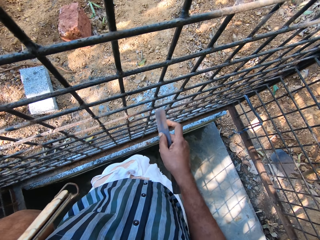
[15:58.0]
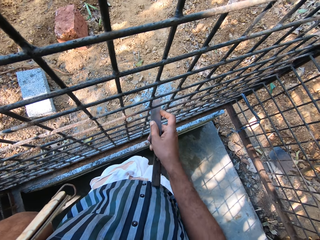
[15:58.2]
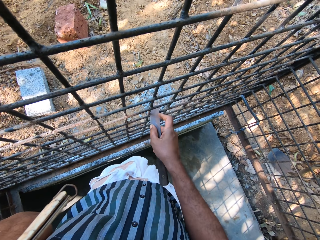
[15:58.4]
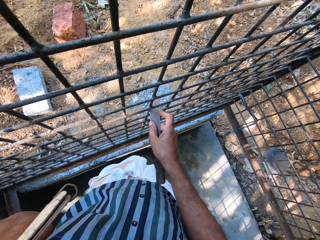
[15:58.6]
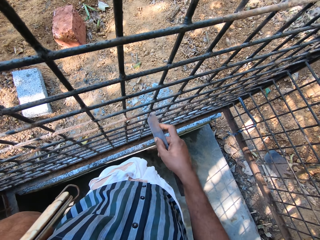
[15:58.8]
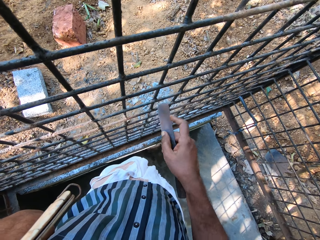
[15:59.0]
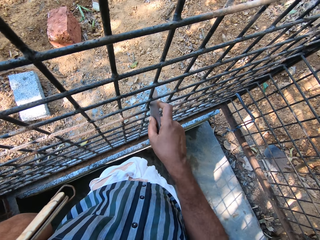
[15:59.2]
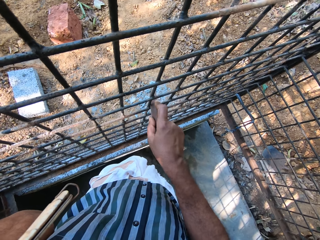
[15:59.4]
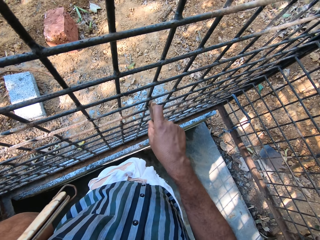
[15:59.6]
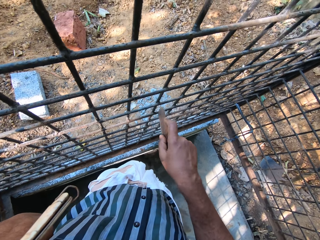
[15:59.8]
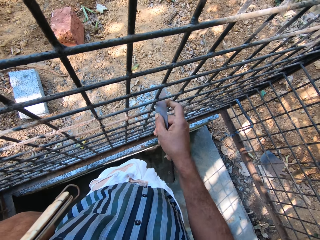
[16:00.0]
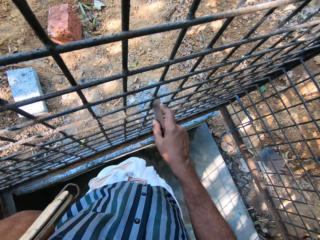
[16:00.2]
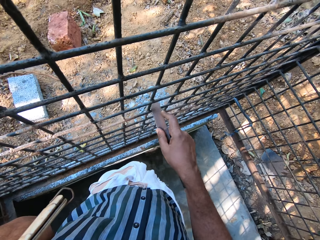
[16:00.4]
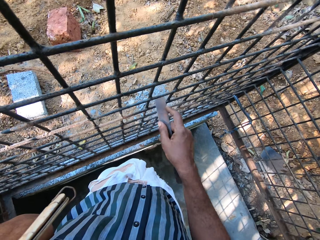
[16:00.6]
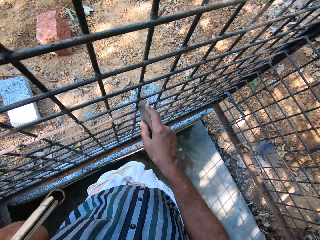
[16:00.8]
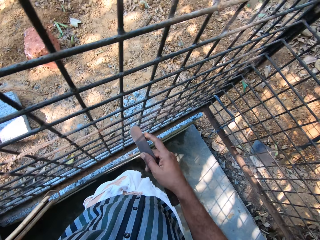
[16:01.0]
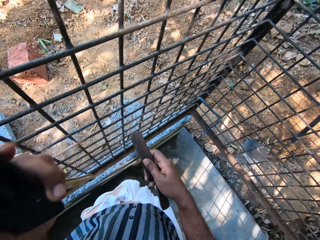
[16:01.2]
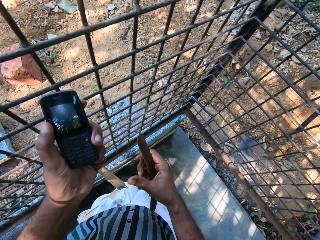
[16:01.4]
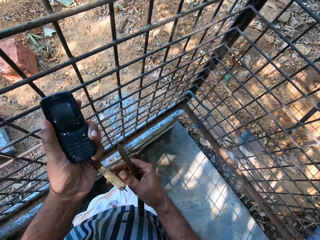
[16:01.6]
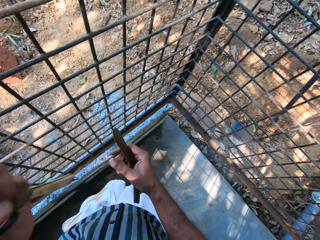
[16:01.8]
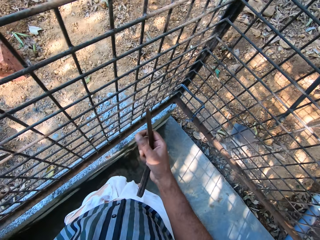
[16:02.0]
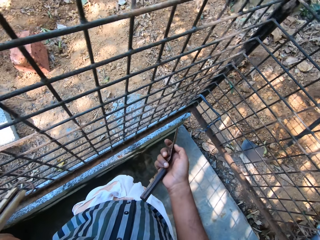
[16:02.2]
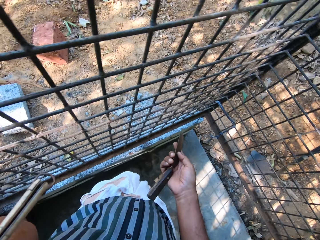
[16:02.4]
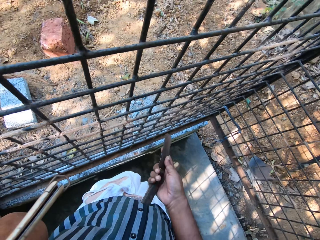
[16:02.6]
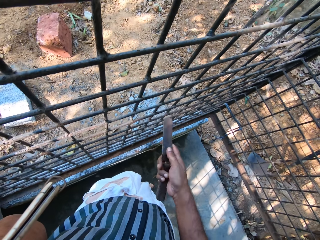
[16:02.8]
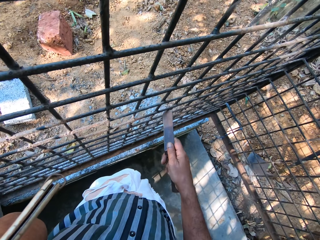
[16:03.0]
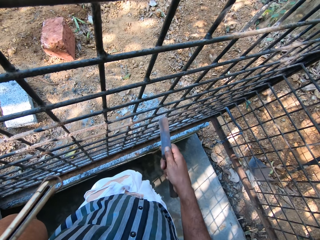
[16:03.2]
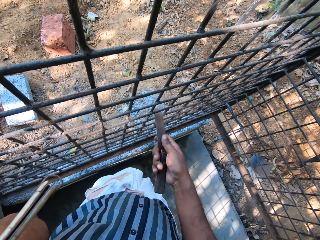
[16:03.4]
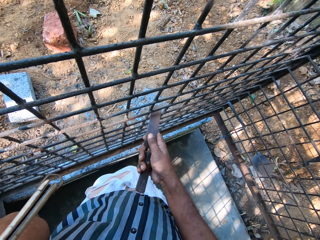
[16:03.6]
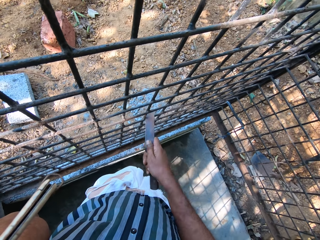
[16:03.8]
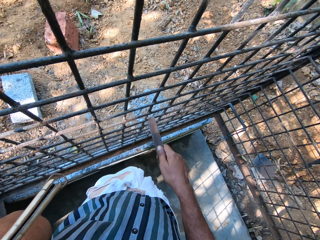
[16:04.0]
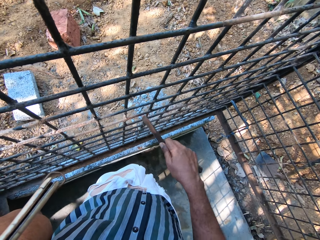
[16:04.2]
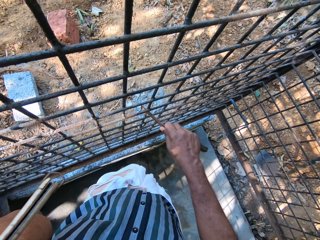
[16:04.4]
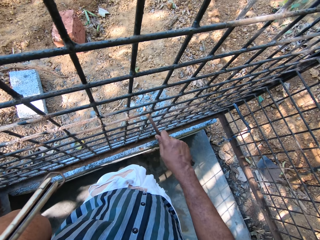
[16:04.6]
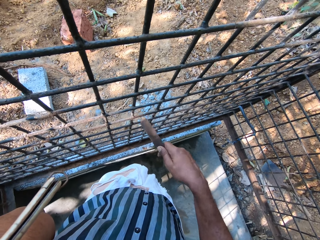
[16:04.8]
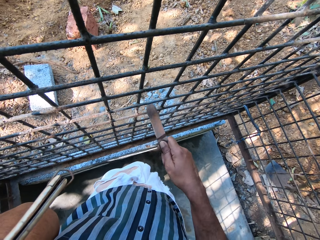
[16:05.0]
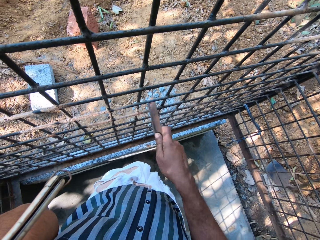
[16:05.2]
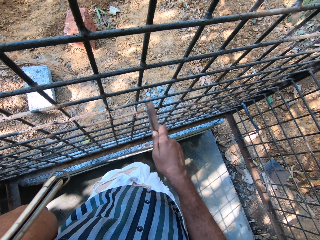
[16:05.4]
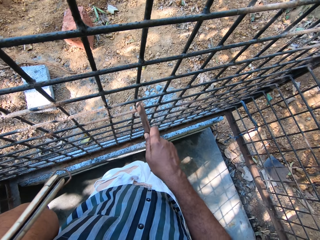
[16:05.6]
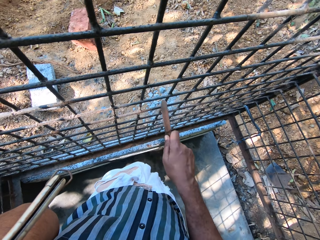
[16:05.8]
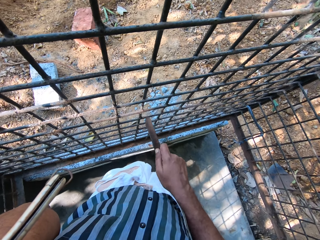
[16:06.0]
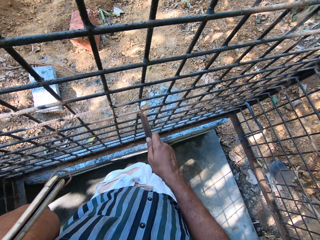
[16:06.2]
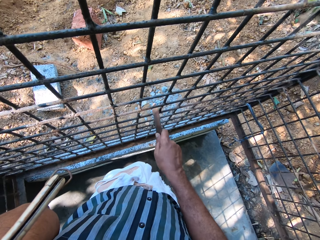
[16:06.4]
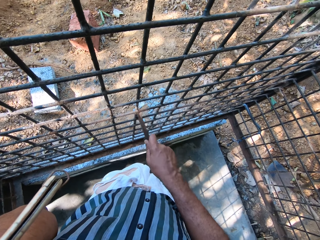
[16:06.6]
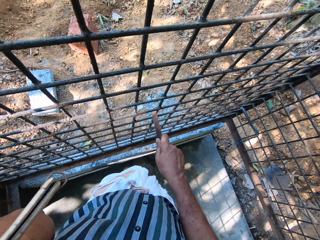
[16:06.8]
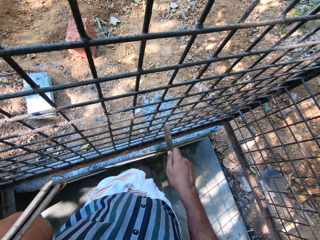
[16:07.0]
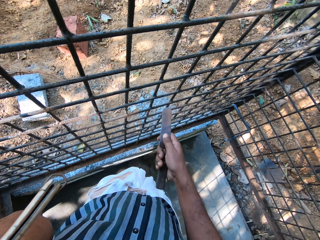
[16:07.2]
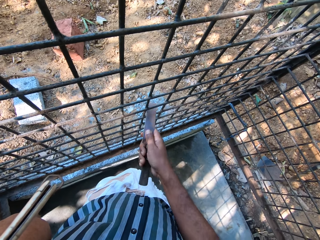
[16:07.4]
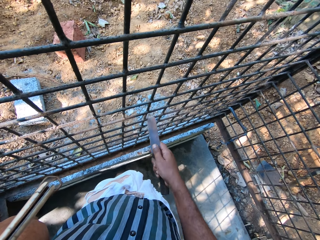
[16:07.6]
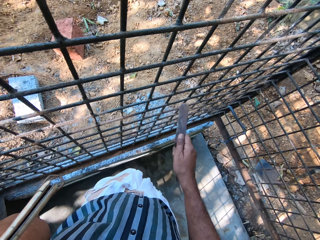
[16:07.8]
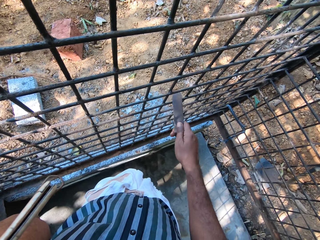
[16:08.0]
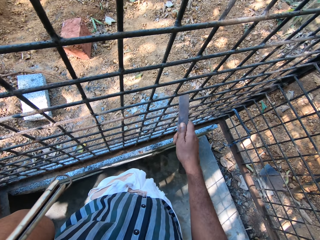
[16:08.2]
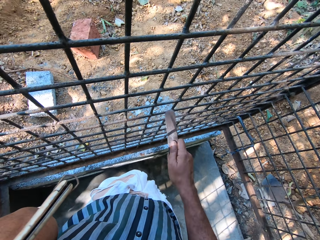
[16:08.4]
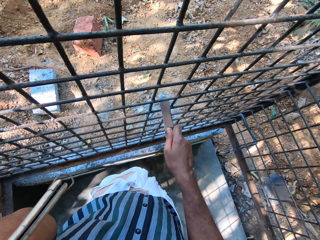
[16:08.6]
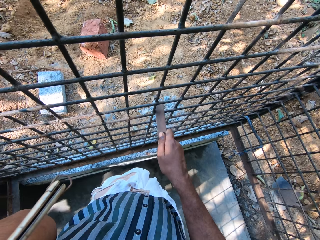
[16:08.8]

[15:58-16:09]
The camera wearer scrubs a metal grill. He drops the phone from his left ear with his left hand. He puts the phone on his left ear with his left hand. He looks on the phone. He scrapes the cage with the knife in his right hand. He uses the phone.

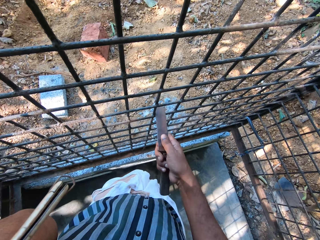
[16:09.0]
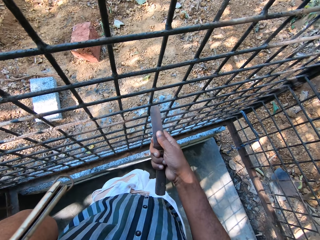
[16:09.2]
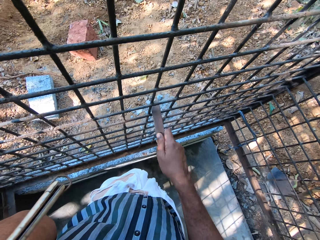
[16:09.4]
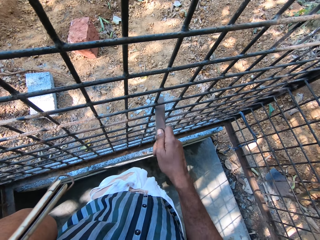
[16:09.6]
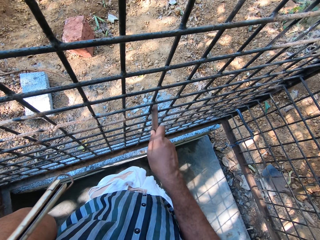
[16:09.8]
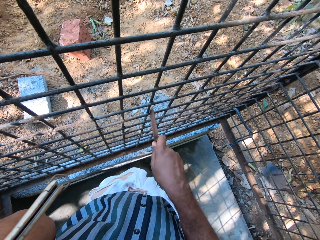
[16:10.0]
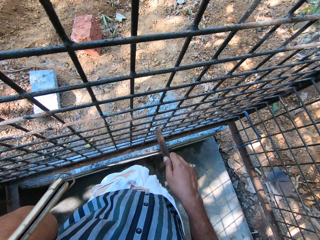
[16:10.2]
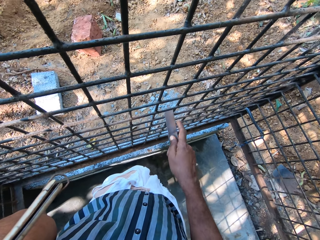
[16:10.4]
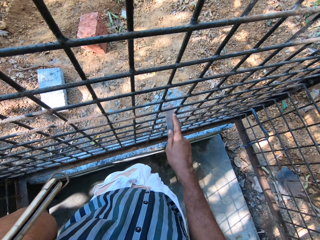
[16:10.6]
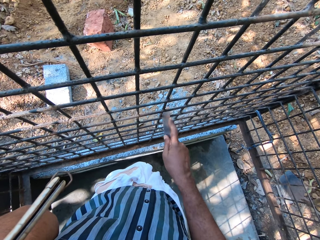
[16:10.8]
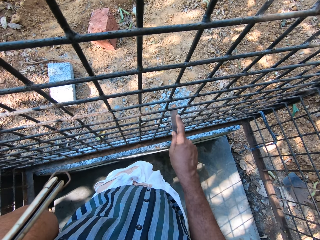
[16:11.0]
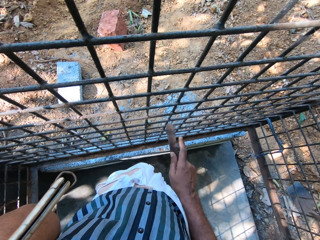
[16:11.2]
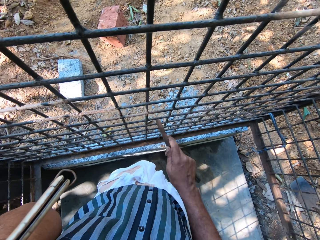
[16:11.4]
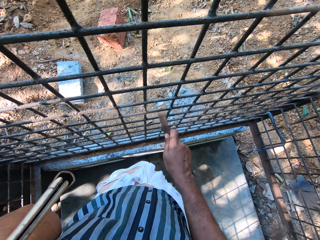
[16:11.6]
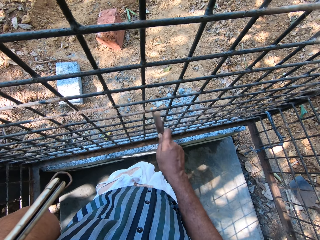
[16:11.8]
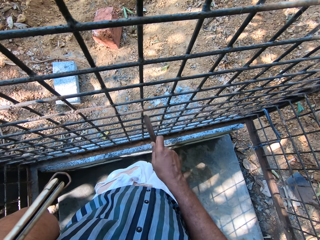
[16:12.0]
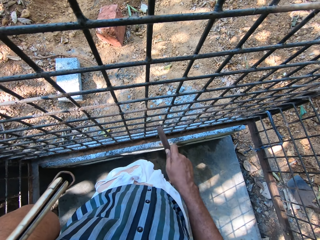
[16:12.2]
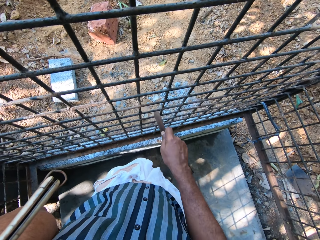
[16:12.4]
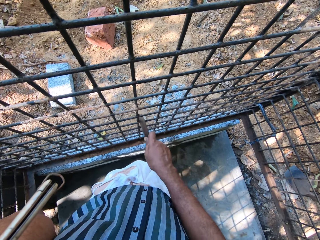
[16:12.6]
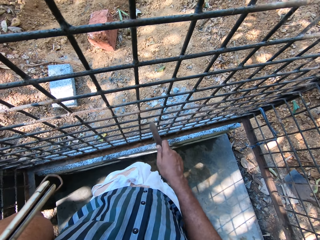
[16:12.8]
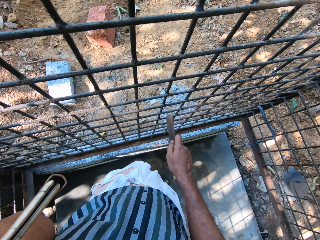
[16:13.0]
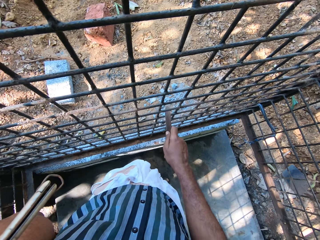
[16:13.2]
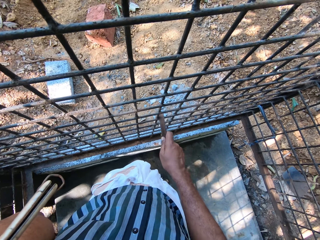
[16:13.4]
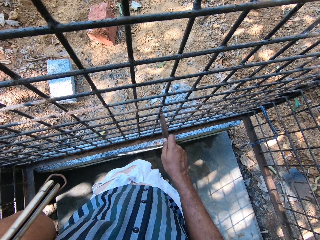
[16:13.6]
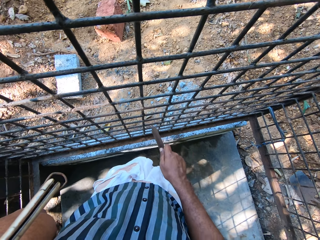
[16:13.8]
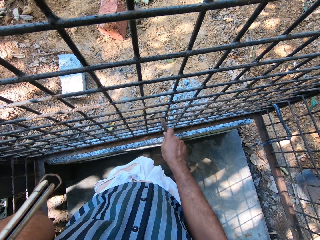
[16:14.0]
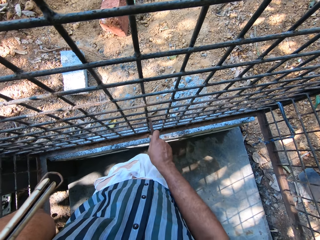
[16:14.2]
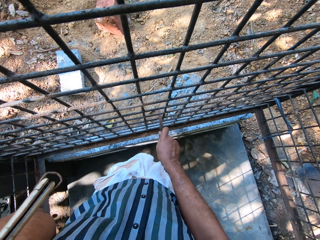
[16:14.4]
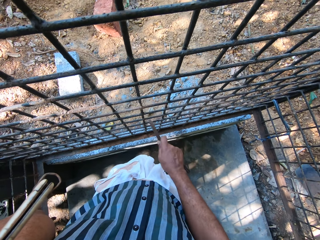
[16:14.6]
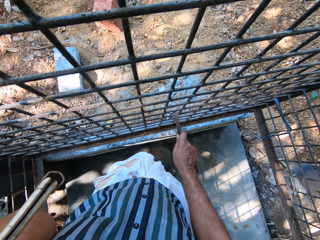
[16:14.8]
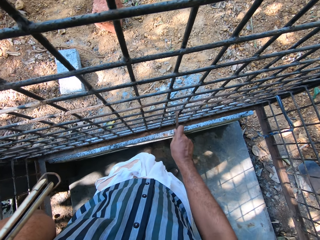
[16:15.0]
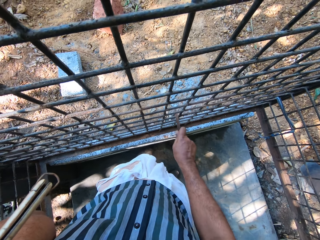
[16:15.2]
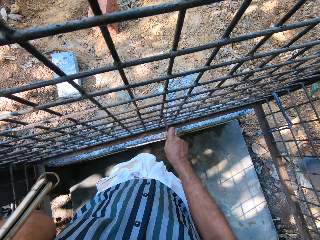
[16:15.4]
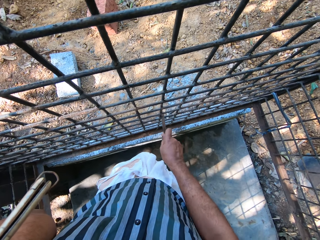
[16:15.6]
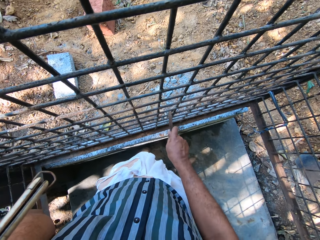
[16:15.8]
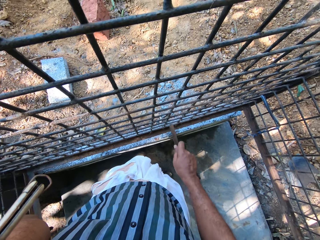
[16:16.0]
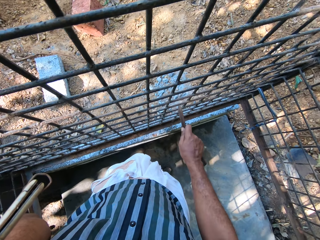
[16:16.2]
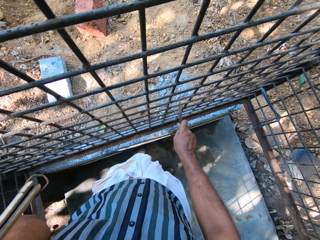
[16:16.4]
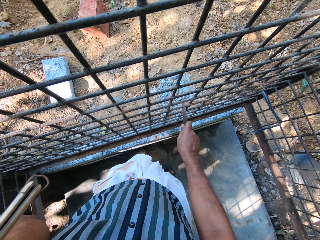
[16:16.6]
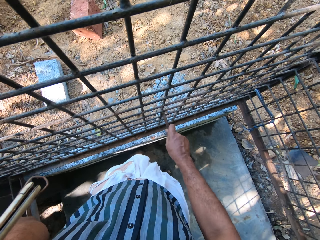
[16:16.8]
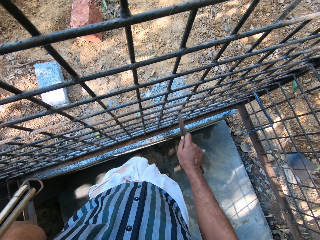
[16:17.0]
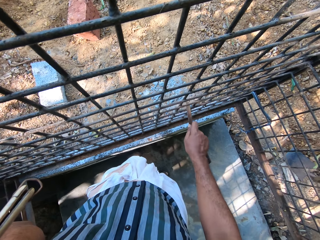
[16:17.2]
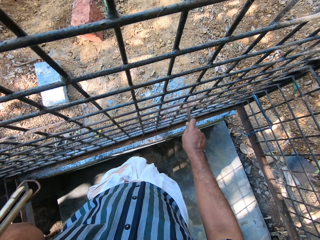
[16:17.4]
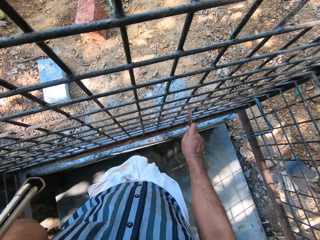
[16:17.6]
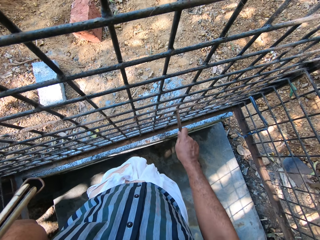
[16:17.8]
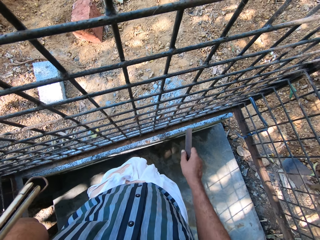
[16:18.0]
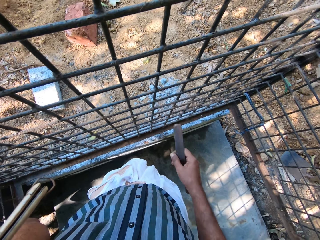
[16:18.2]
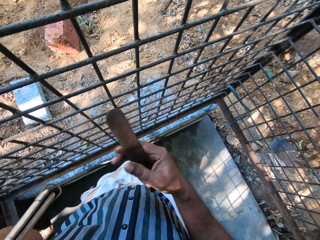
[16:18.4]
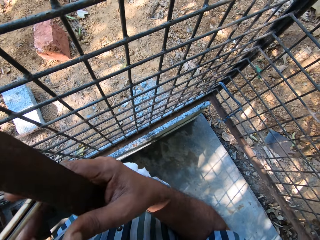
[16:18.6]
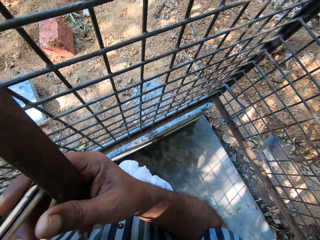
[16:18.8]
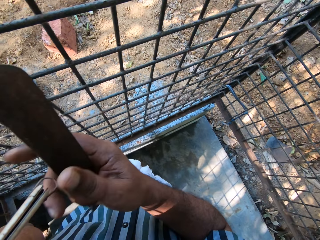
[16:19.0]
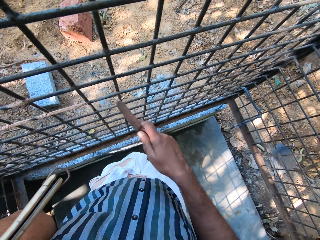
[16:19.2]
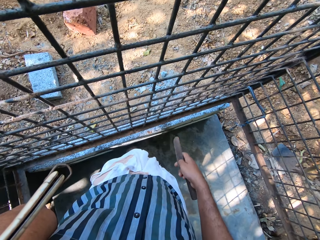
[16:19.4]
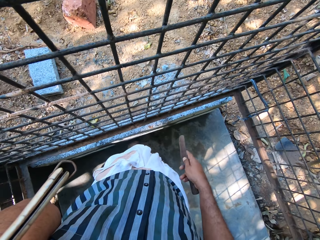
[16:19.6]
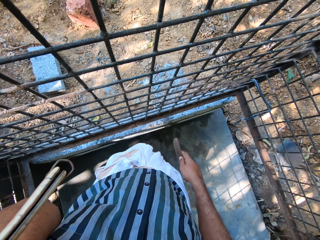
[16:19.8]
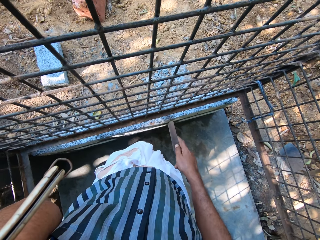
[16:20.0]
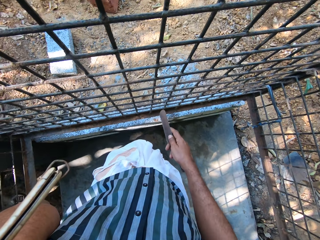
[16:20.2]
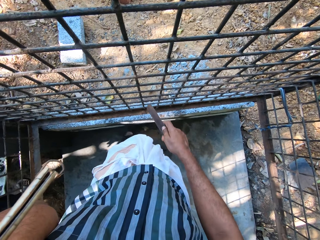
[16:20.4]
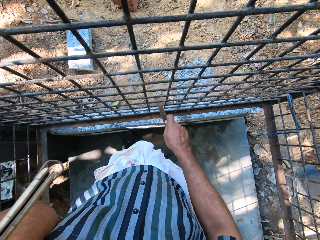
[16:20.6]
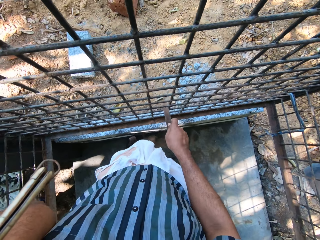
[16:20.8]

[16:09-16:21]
The camera wearer scrubs a metal grill. He touches the knife in his left hand with his right hand.
